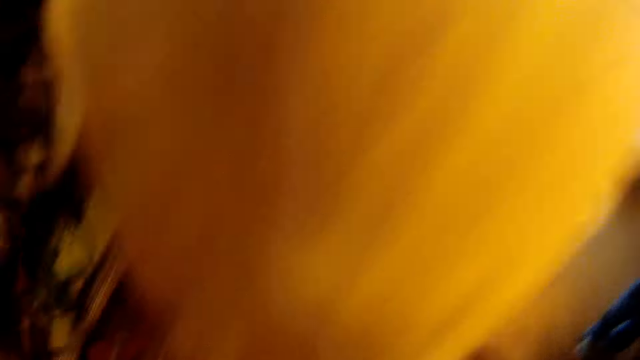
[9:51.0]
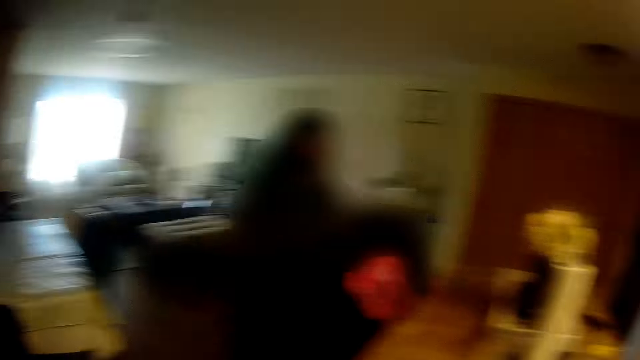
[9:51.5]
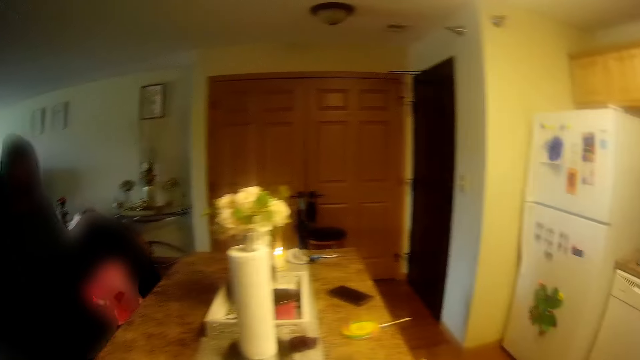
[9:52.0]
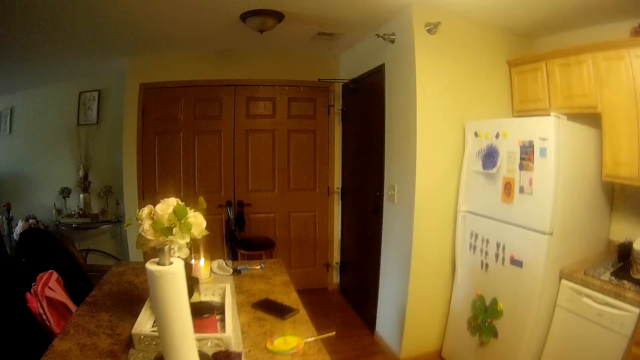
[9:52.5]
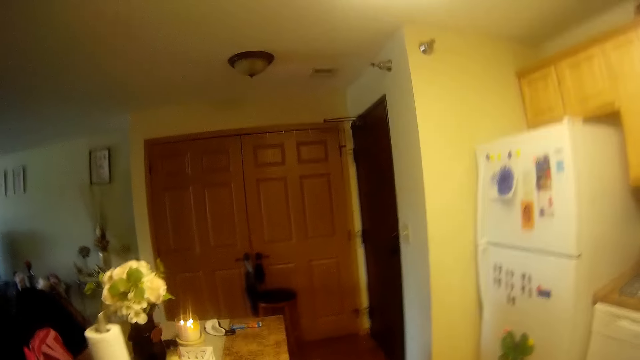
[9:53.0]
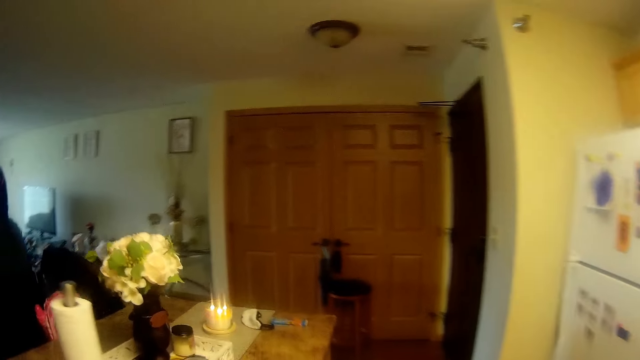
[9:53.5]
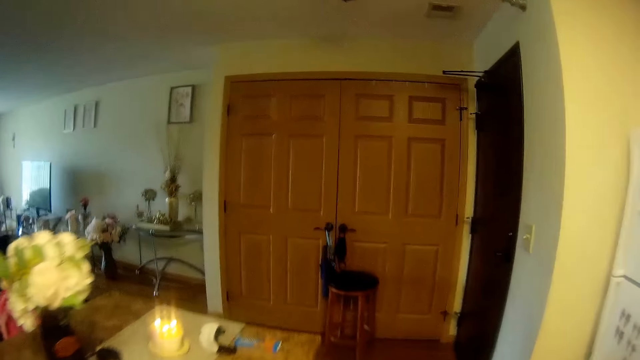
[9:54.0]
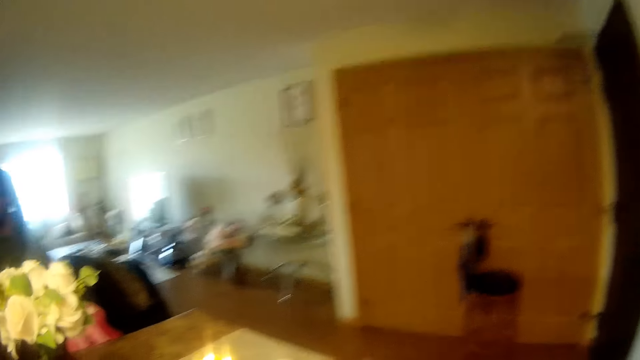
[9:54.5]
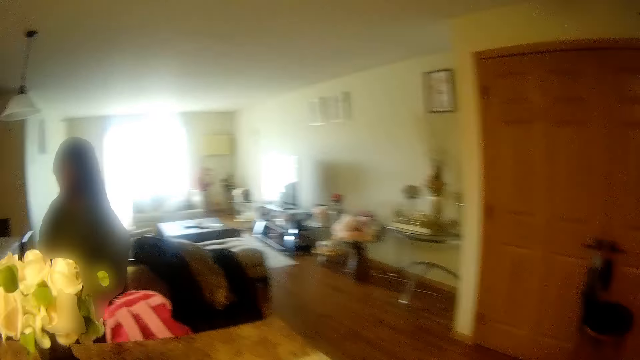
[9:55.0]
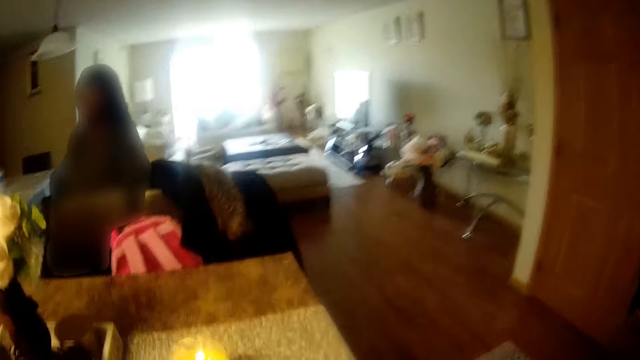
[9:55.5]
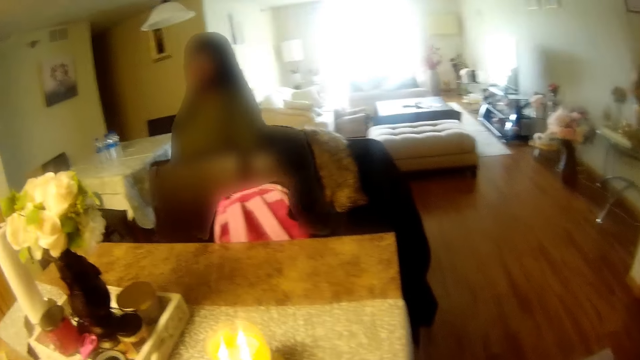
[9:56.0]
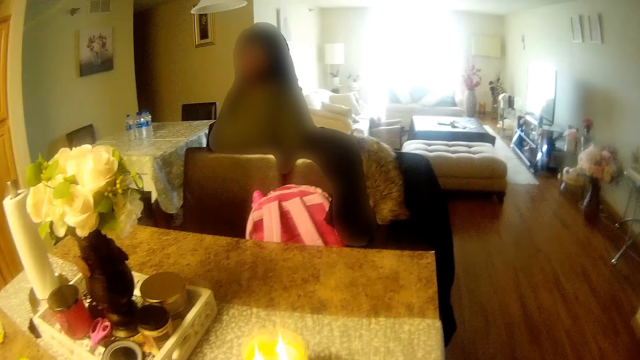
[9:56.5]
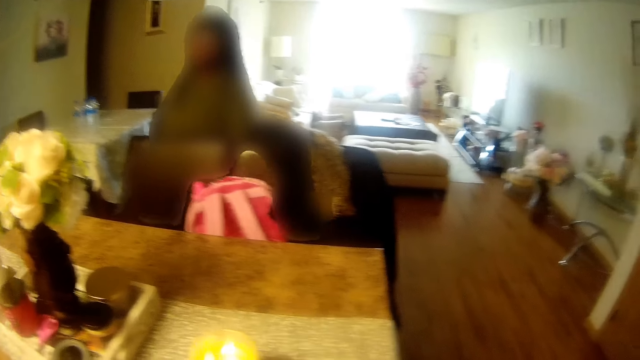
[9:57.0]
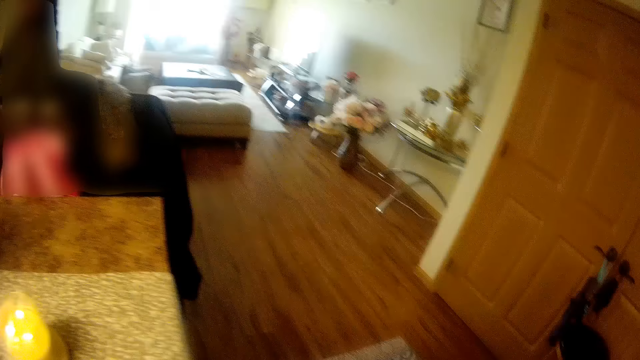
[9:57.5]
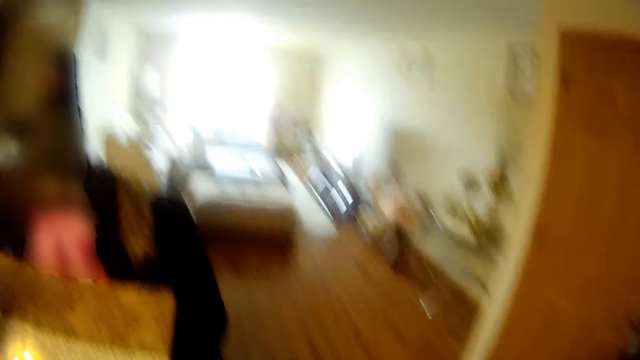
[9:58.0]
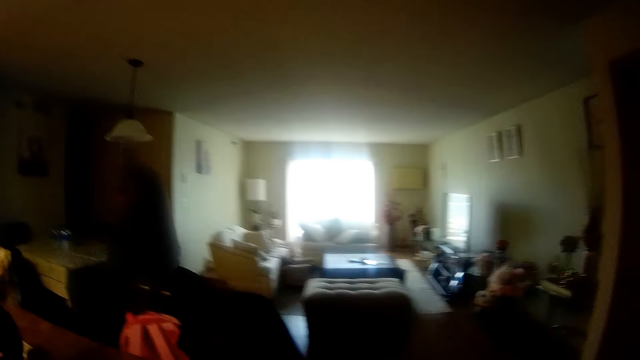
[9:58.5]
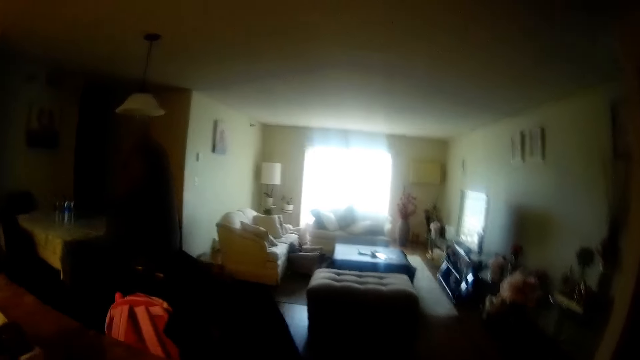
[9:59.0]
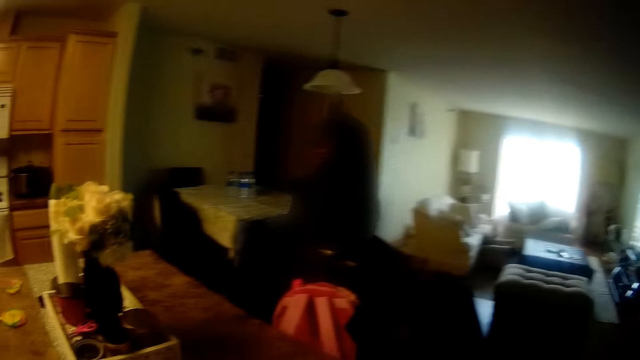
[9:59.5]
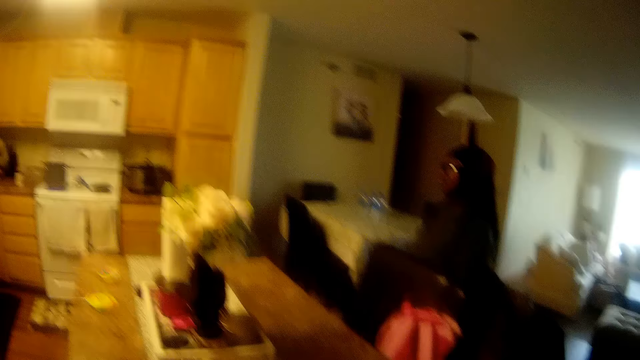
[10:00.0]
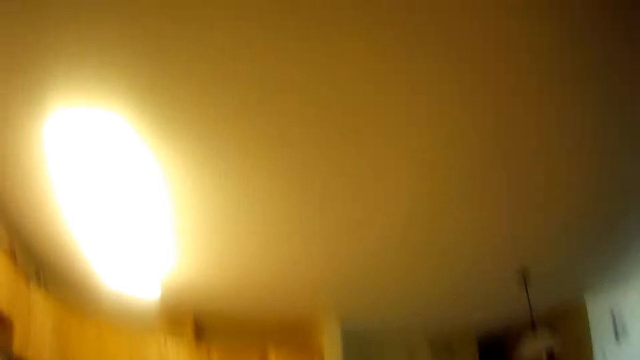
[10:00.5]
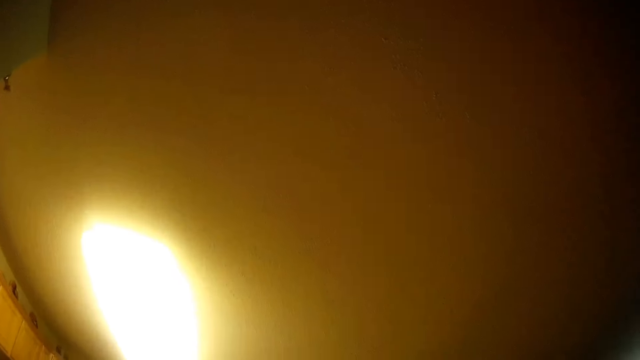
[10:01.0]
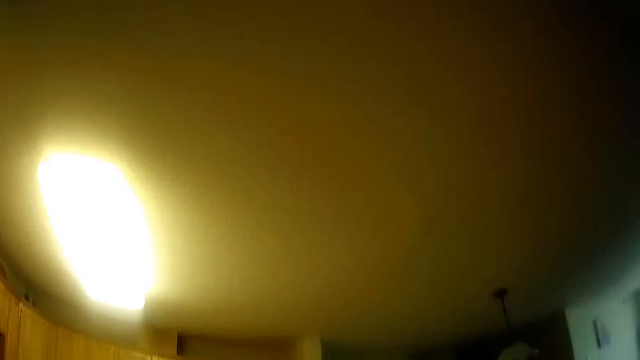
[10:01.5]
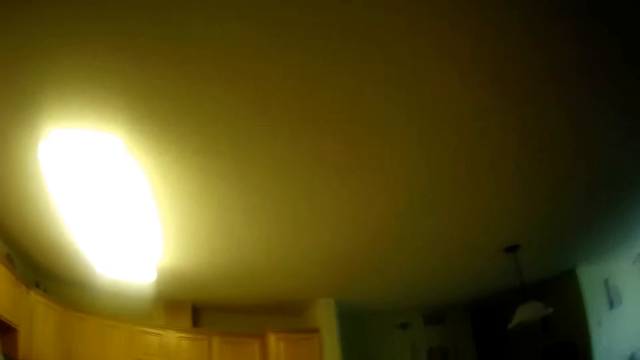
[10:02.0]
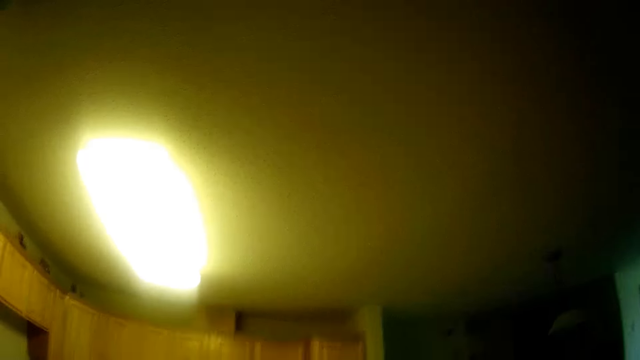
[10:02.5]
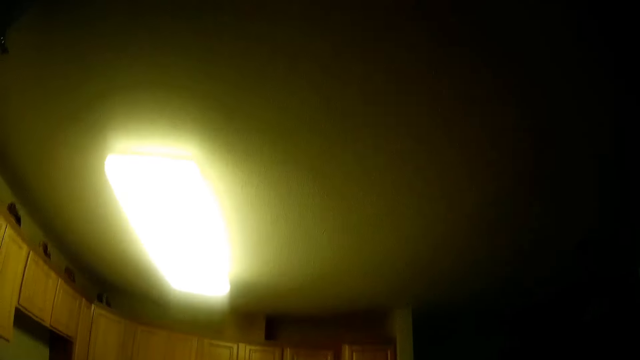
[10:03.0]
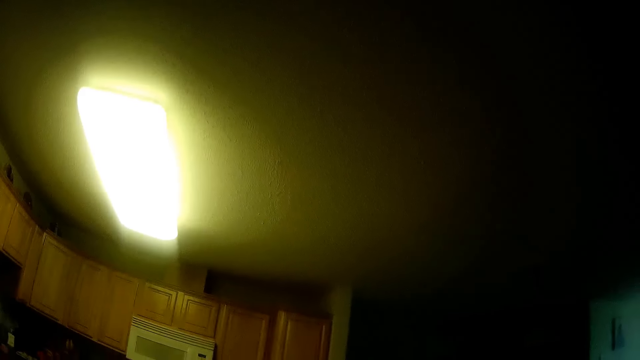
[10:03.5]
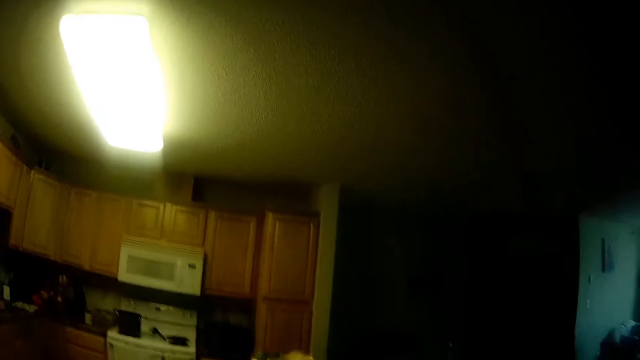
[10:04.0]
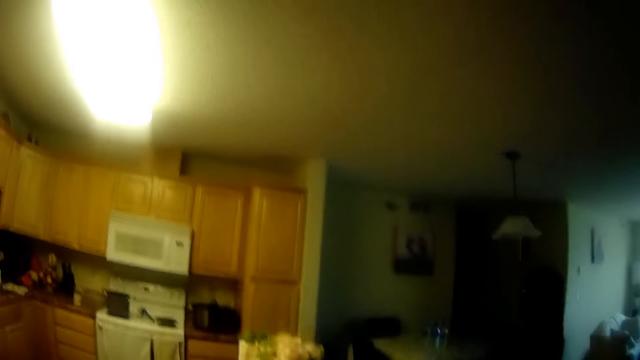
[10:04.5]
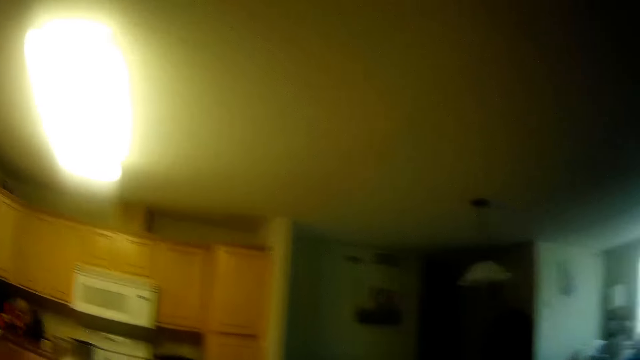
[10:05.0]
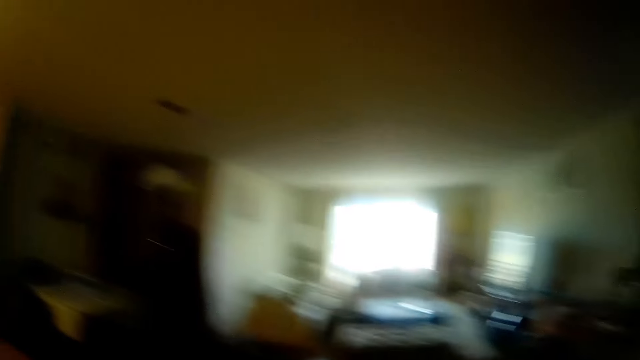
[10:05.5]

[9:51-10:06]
The camera wearer stands up straight. They walk around. They look around. They look up. They talk to a woman.

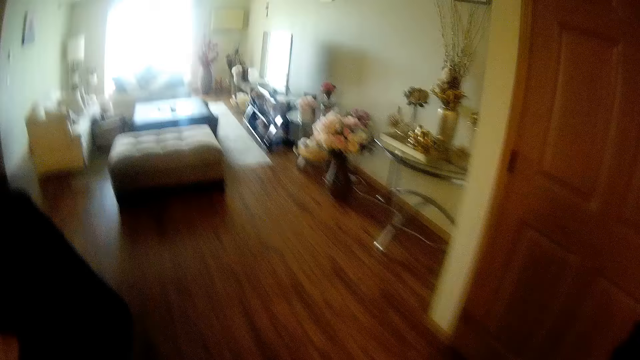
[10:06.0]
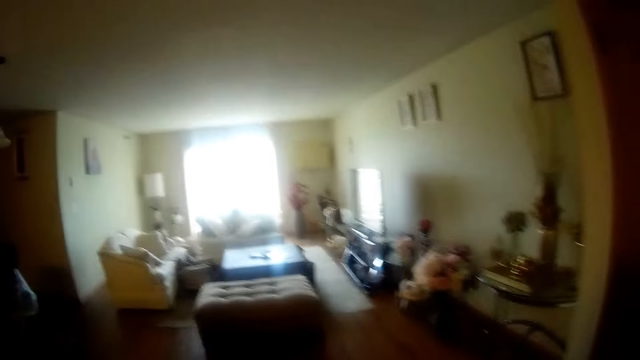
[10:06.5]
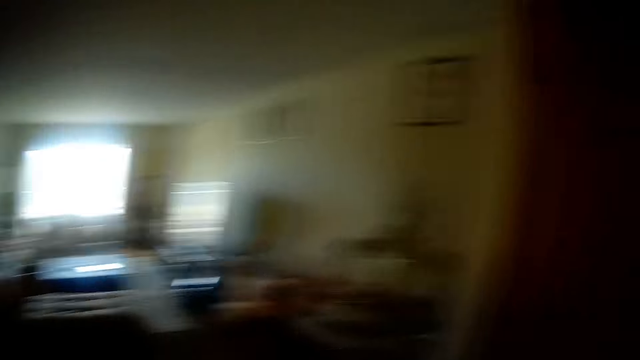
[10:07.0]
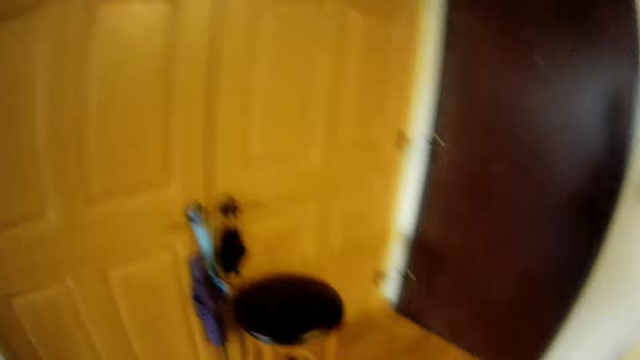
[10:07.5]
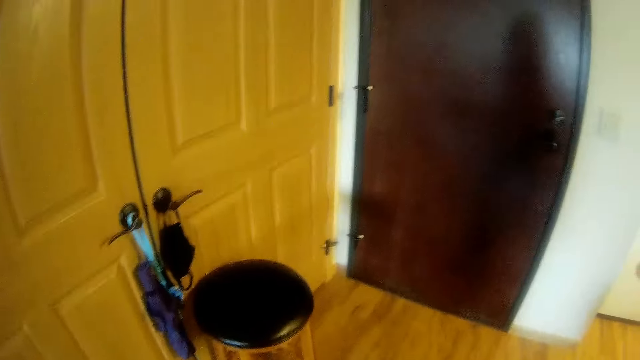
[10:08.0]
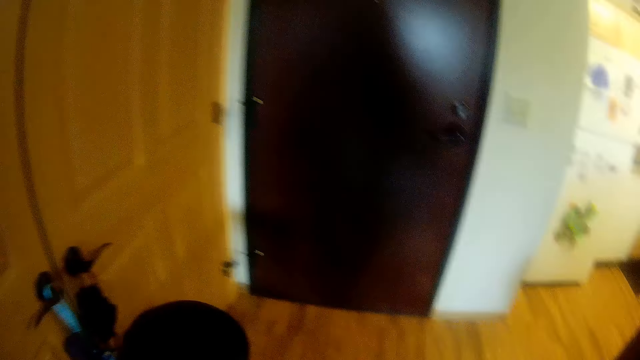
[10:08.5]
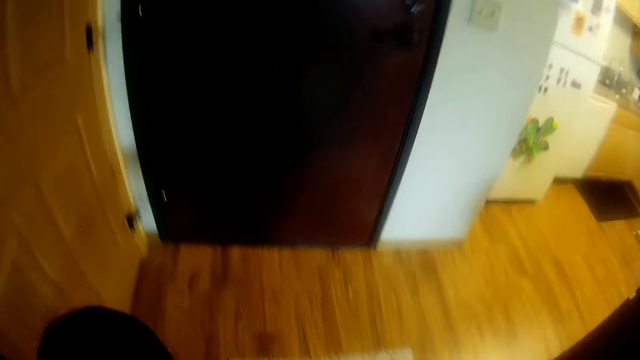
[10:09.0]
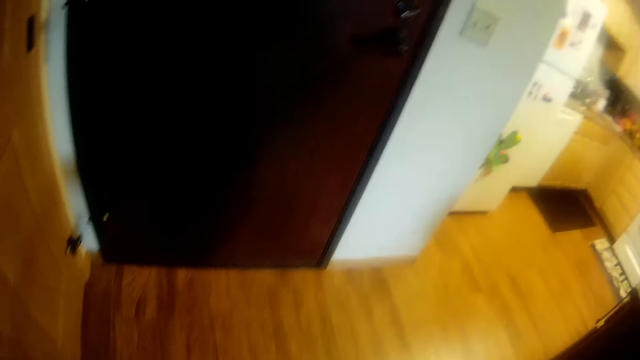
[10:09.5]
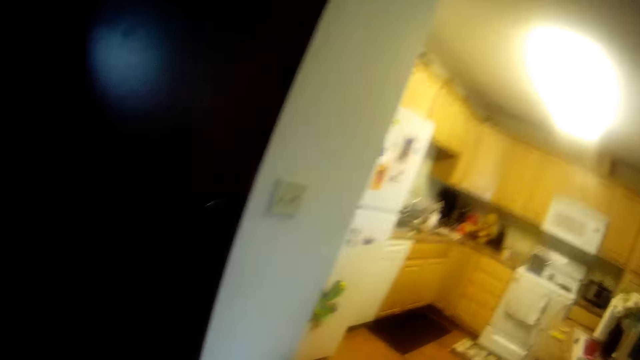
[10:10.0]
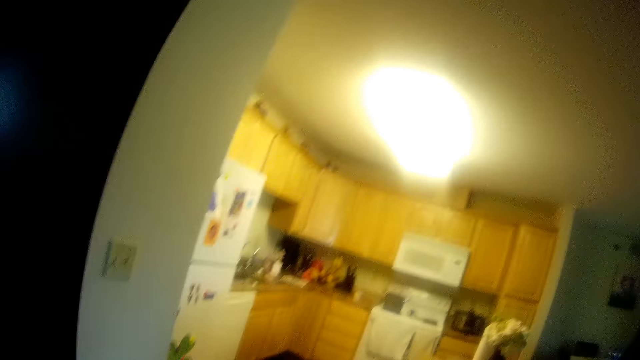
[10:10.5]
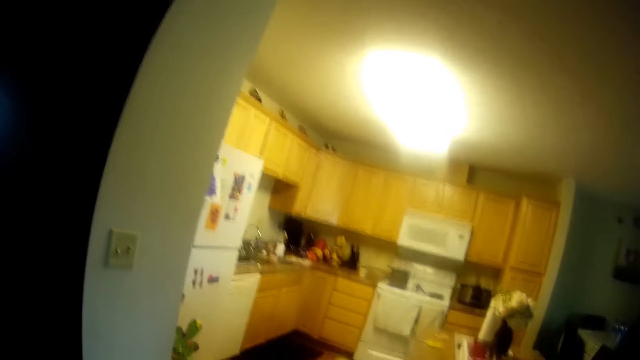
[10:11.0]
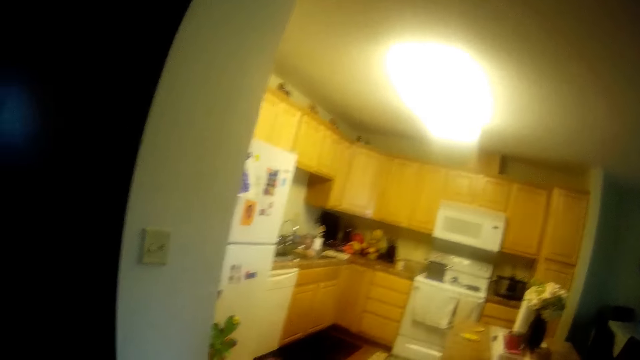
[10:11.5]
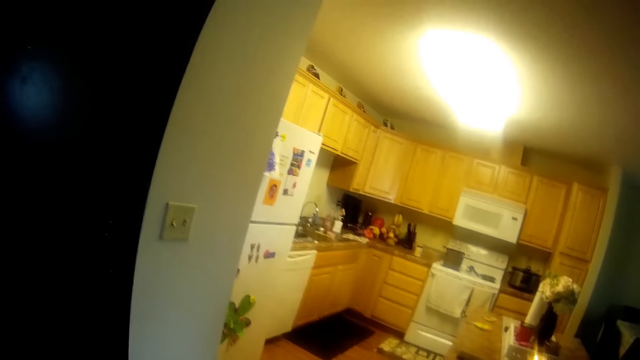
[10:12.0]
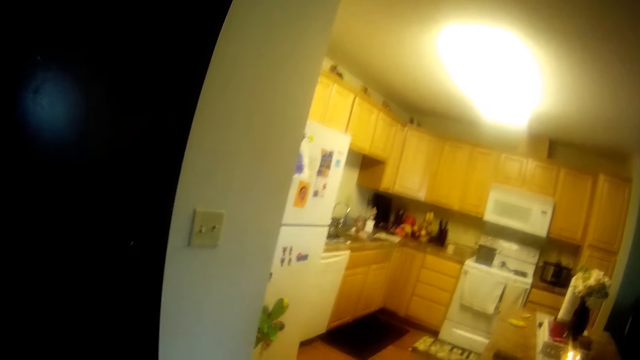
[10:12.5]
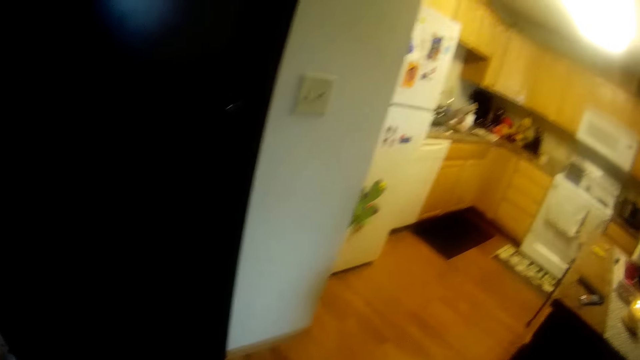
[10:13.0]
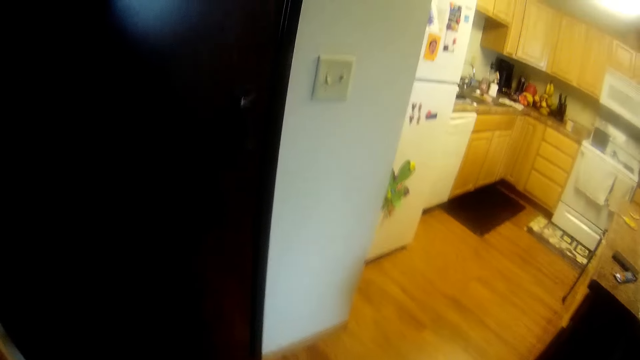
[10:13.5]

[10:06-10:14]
The camera wearer turns around. They look around.
